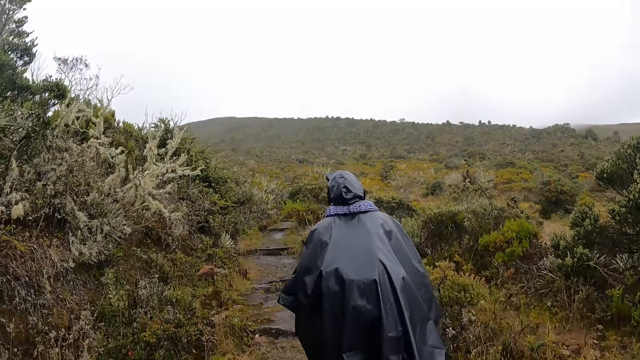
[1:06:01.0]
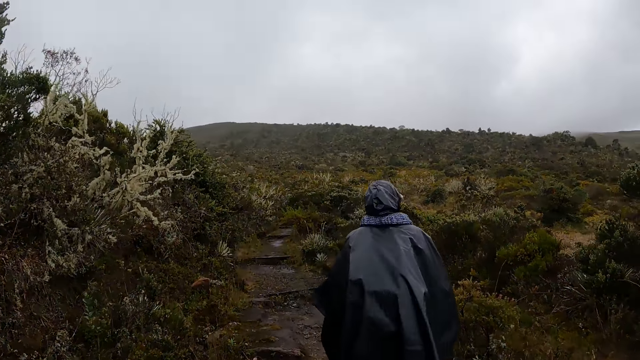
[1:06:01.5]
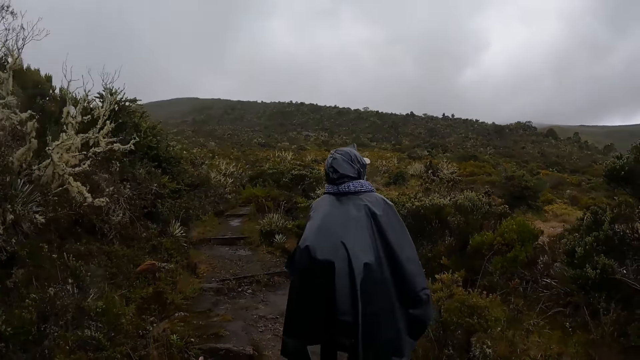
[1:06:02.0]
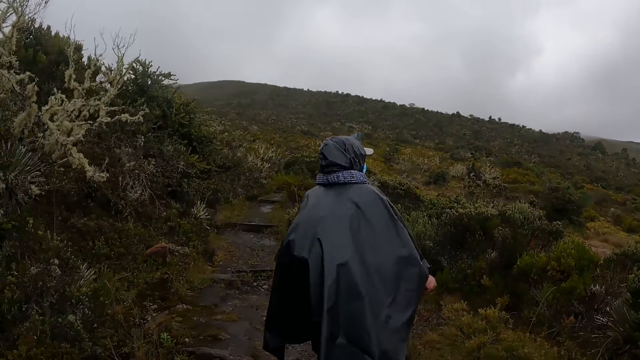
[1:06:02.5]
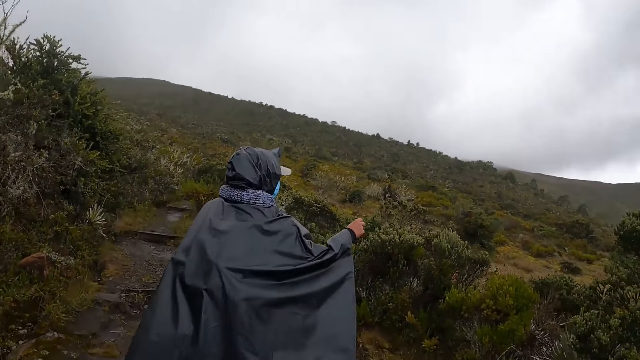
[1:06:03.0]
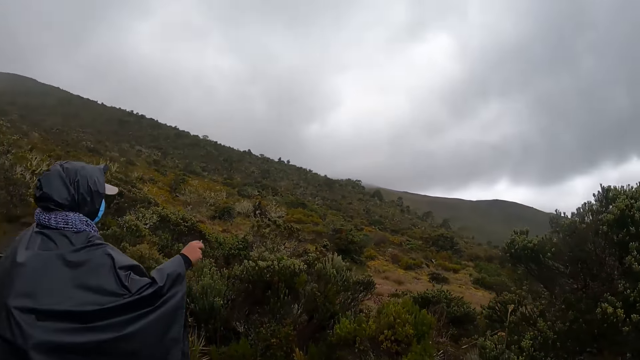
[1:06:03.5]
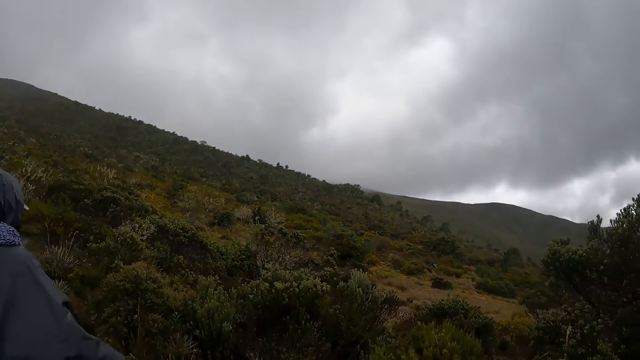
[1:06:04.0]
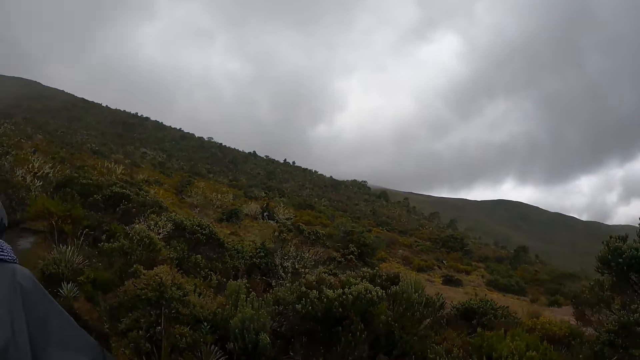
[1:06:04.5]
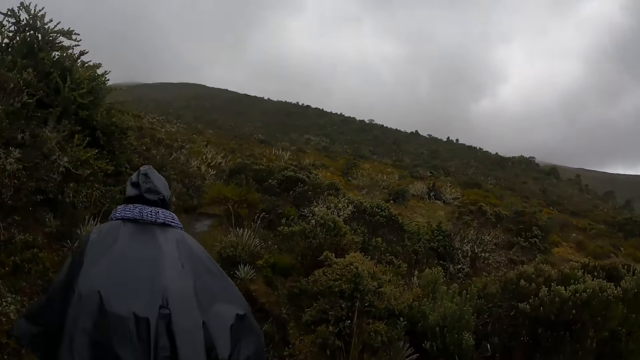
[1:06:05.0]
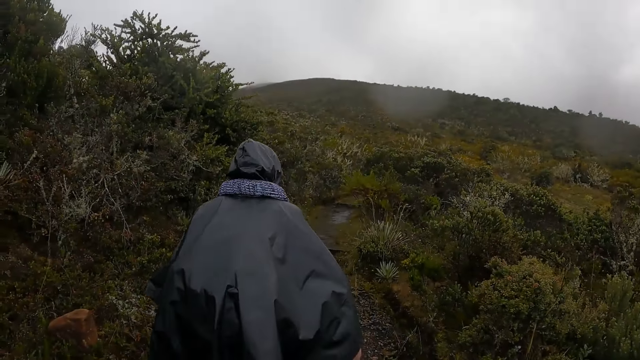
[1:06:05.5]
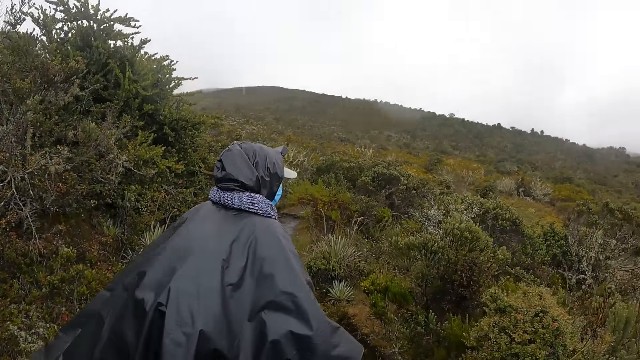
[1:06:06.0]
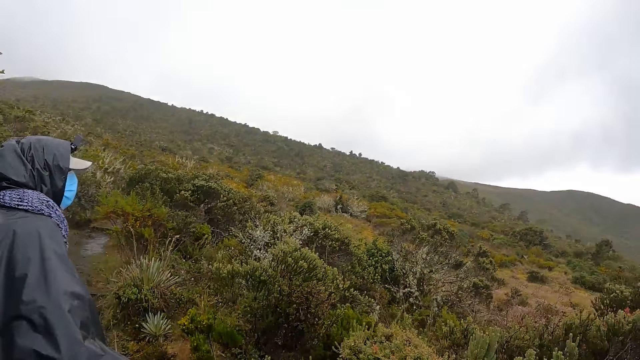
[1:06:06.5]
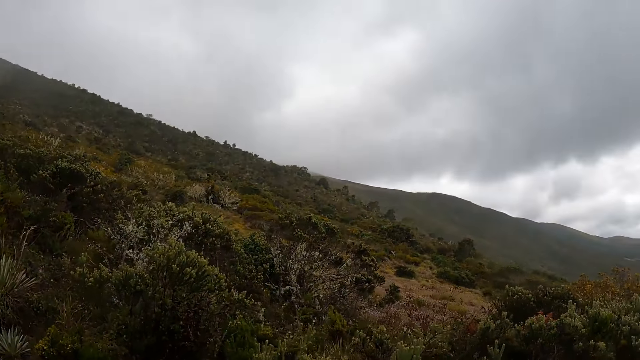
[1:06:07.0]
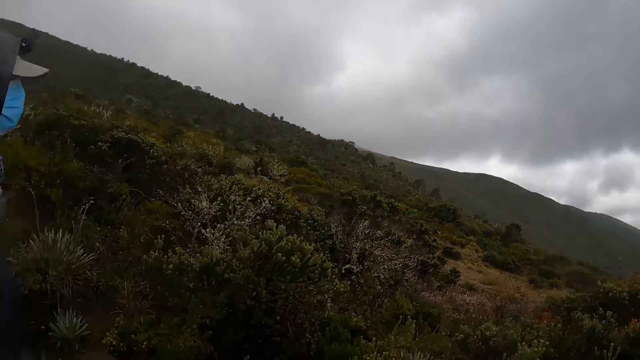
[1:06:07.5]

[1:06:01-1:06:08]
The man interacts with the camera wearer.

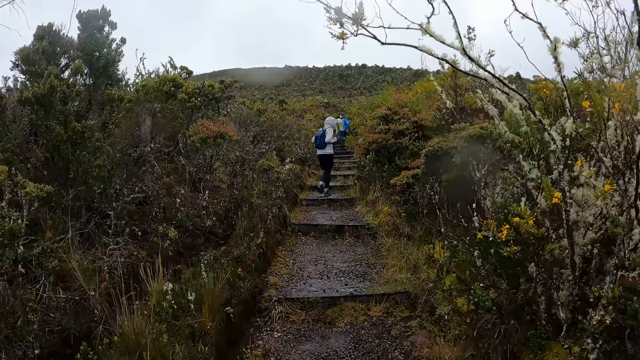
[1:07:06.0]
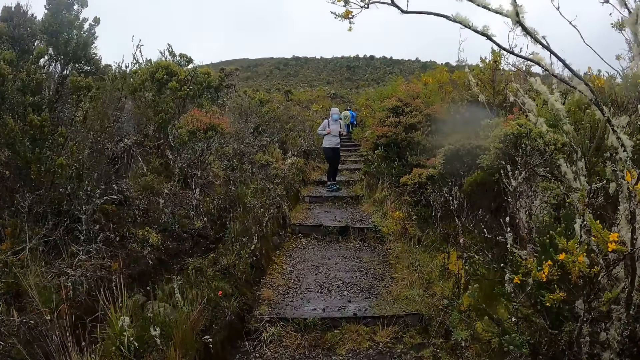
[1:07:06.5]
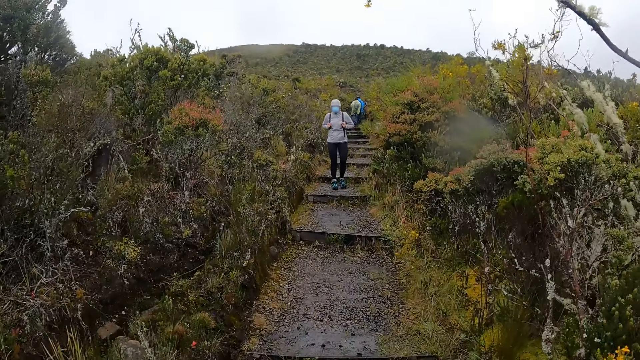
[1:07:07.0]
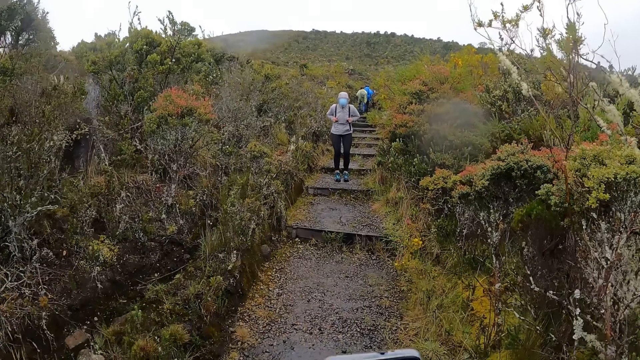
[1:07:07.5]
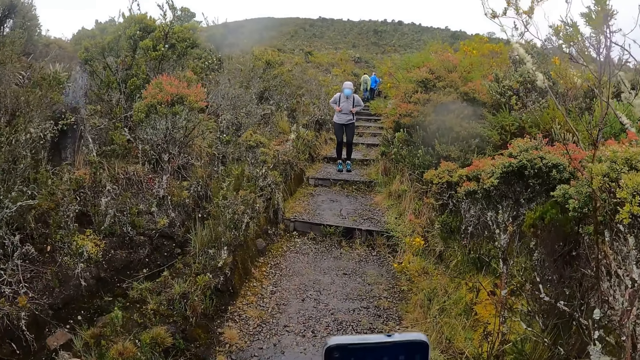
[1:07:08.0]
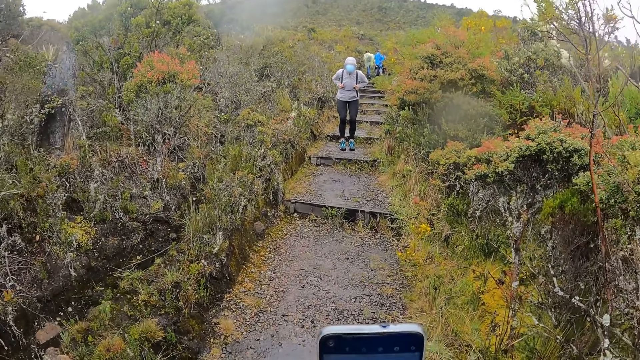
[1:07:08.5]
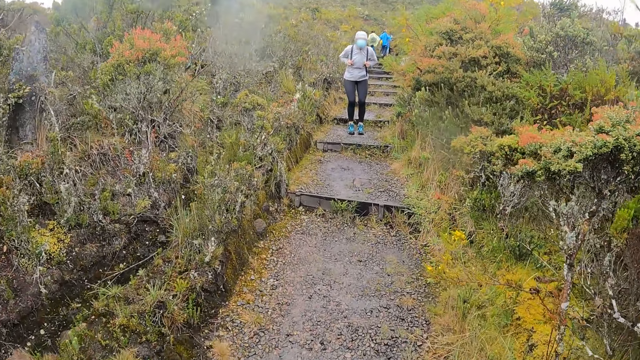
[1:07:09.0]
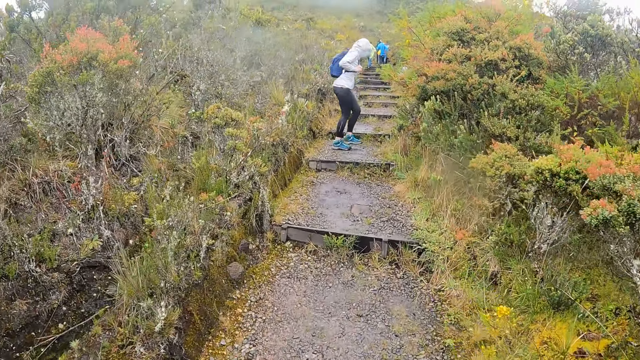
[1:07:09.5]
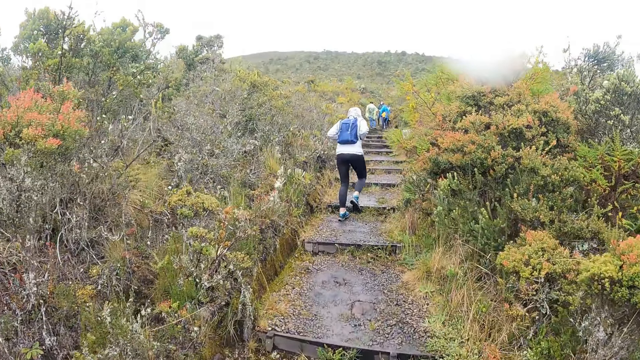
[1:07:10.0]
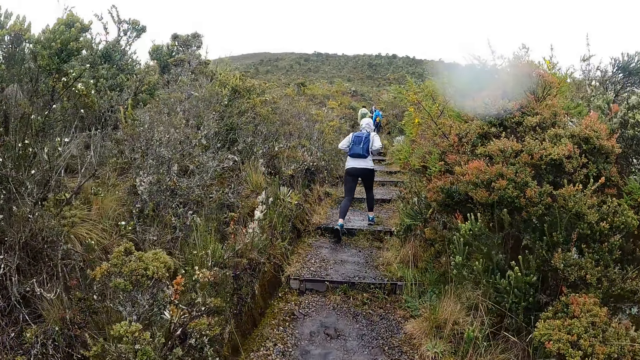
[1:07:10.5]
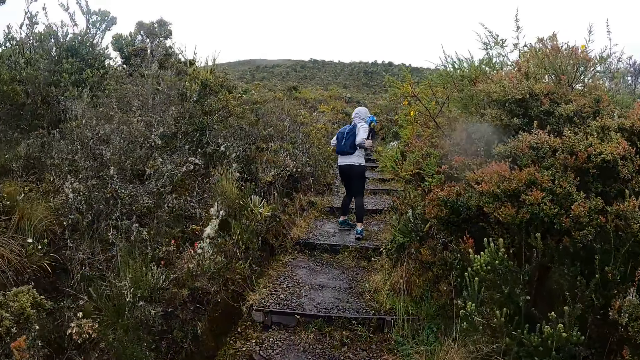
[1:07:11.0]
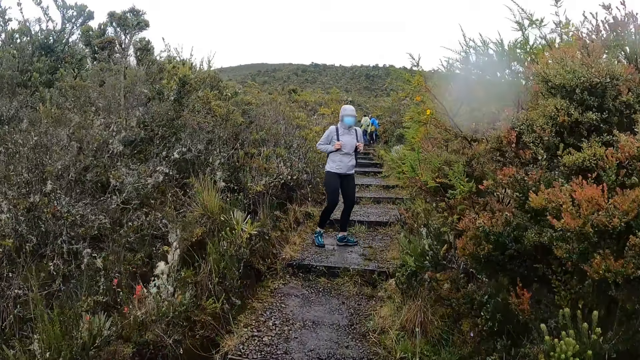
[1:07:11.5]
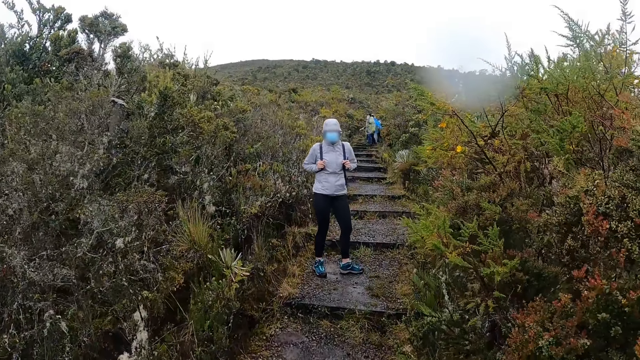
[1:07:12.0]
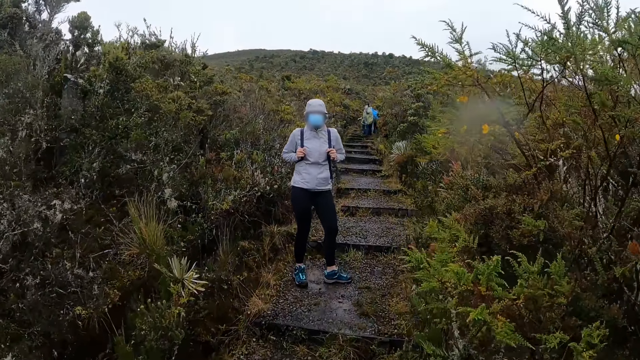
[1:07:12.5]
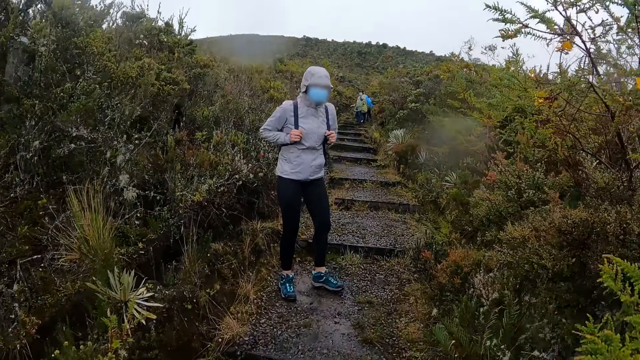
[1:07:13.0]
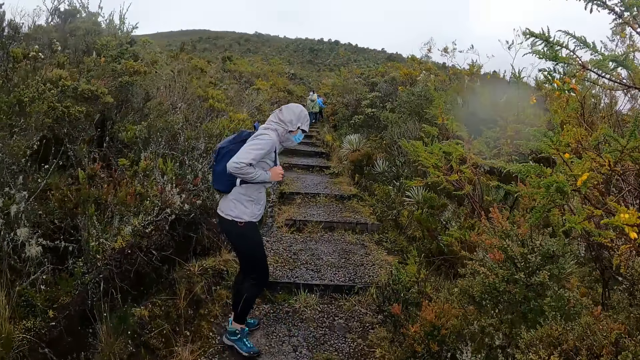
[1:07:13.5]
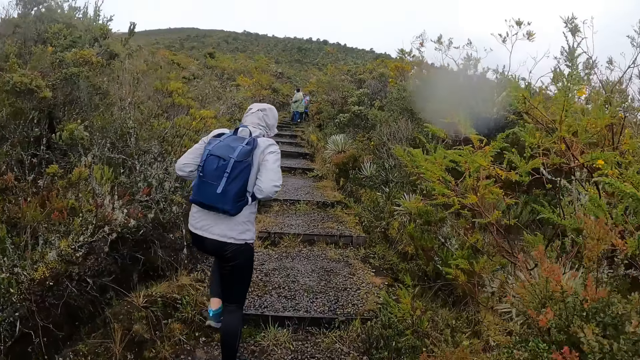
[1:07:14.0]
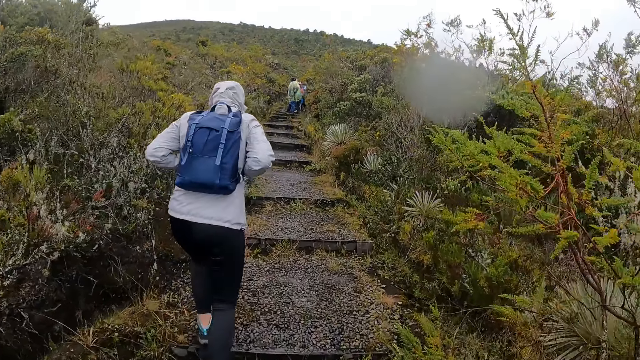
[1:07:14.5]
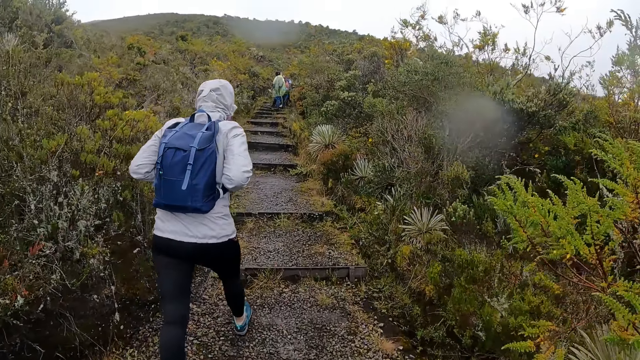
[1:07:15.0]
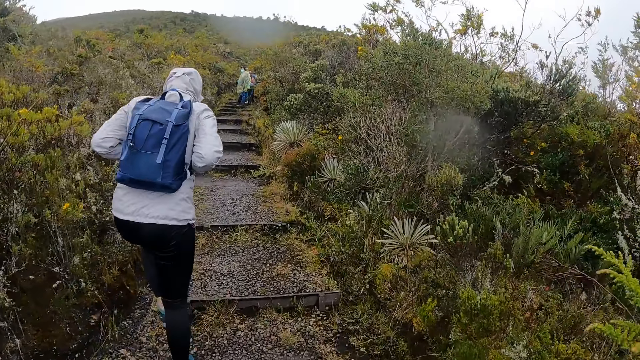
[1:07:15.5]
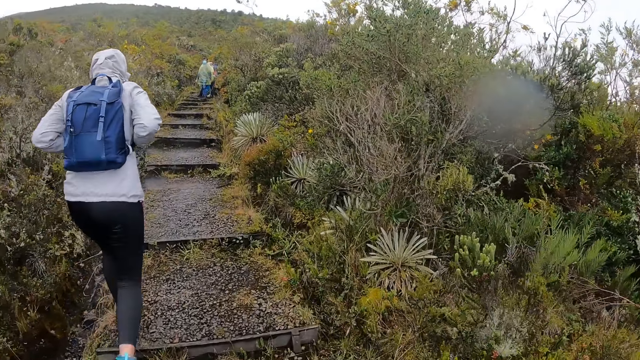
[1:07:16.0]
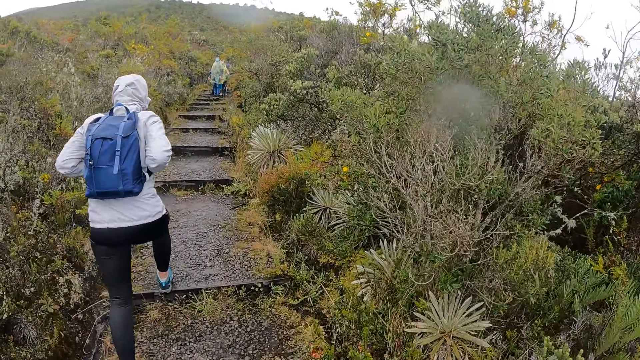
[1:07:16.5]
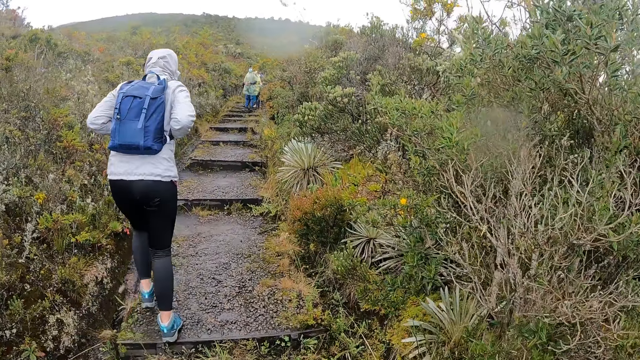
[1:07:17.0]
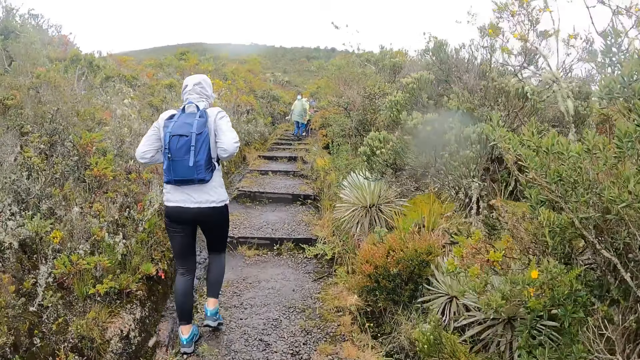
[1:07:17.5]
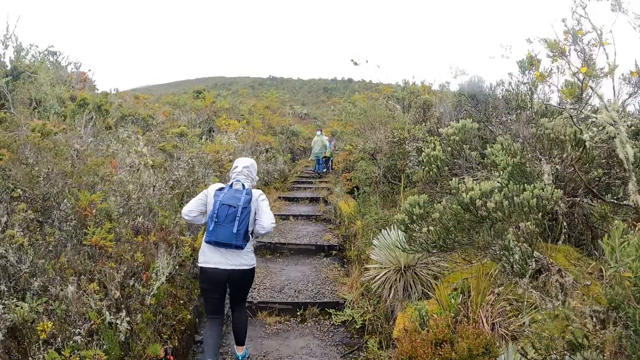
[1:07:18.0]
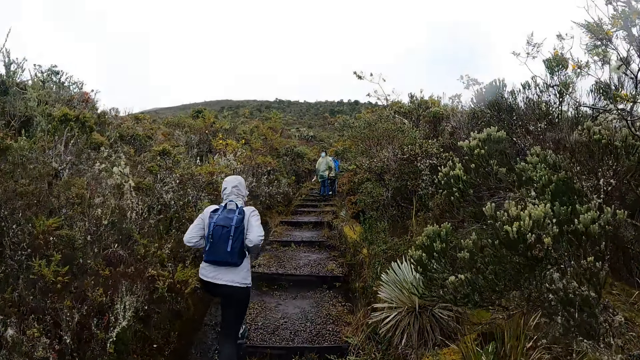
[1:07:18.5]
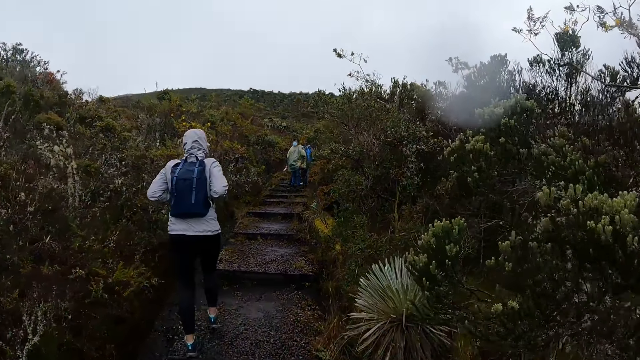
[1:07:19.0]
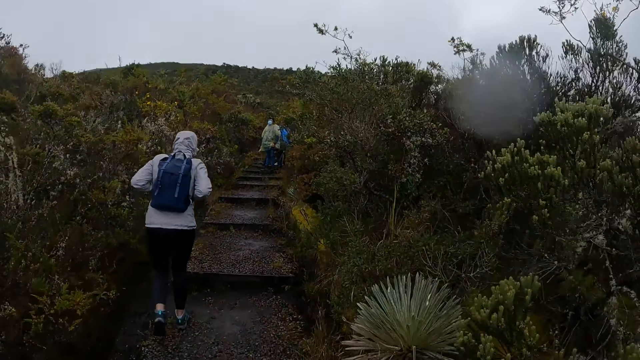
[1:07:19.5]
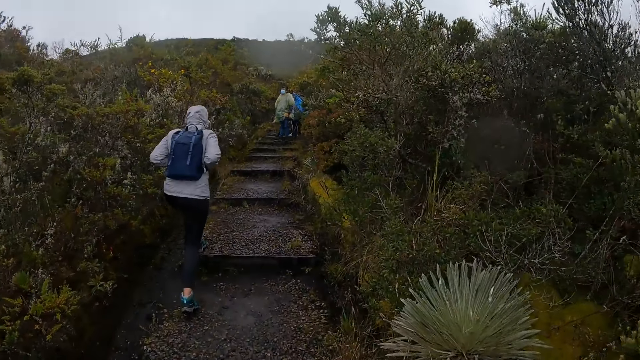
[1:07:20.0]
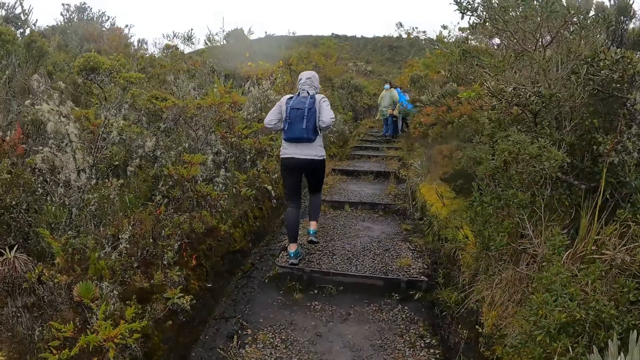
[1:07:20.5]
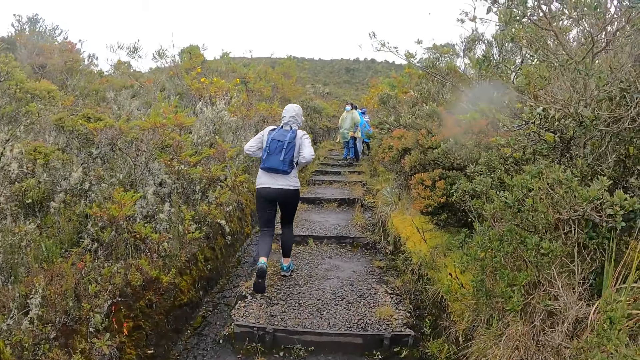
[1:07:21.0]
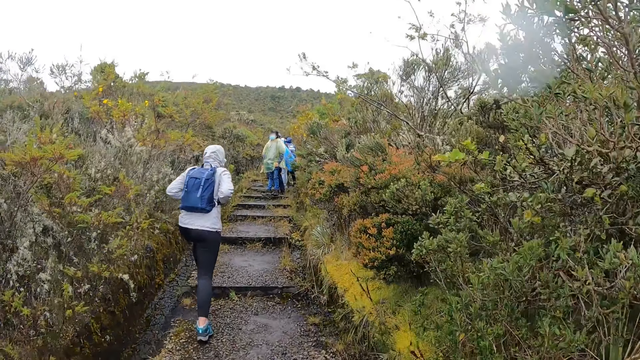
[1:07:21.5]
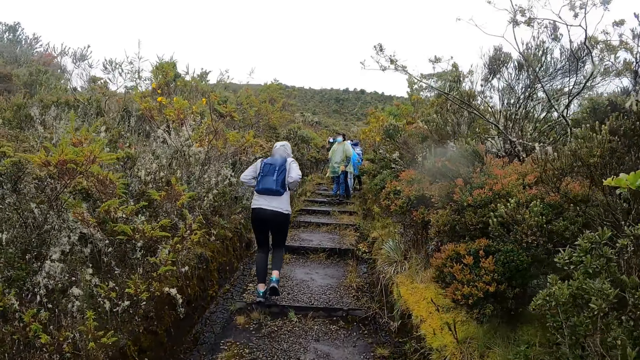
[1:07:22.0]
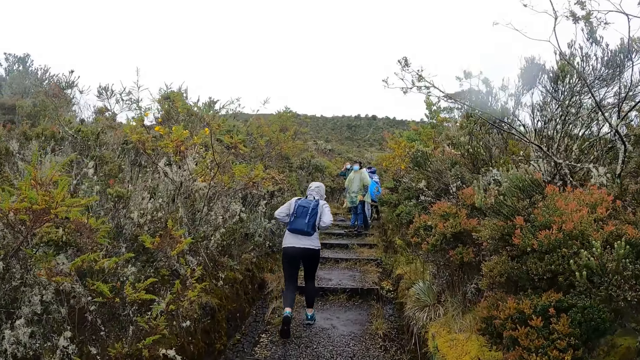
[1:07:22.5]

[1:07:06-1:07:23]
The woman interacts with the camera wearer. The camera wearer uses a phone. They walk.
